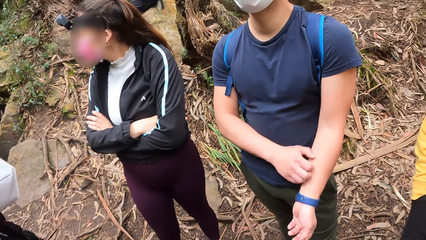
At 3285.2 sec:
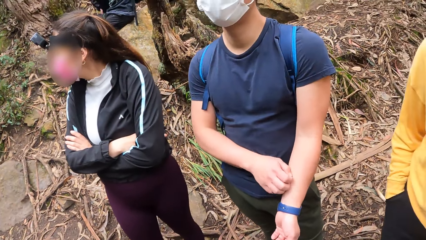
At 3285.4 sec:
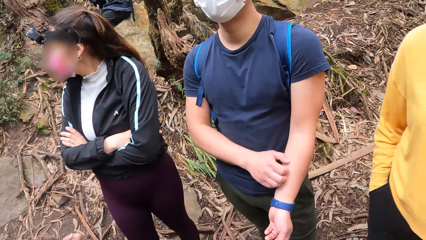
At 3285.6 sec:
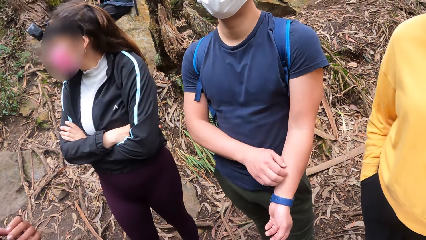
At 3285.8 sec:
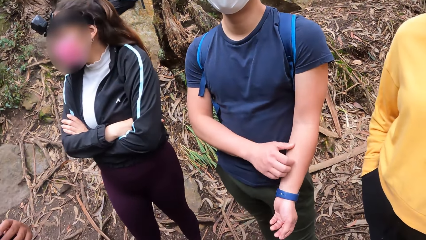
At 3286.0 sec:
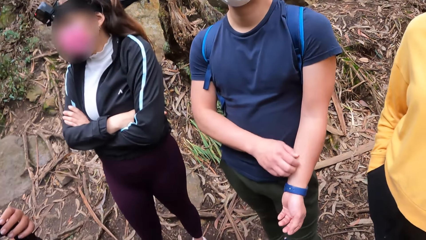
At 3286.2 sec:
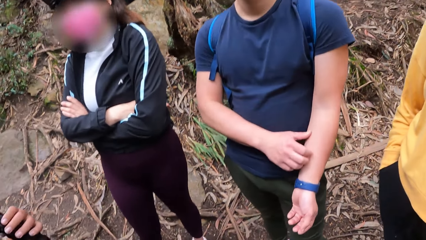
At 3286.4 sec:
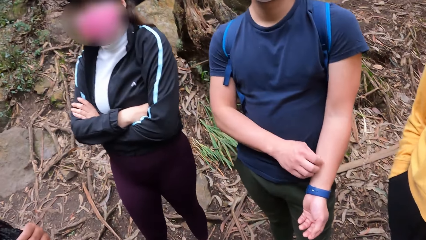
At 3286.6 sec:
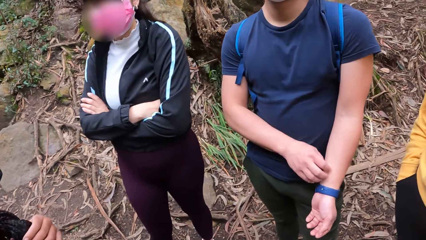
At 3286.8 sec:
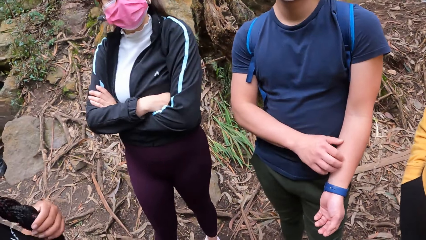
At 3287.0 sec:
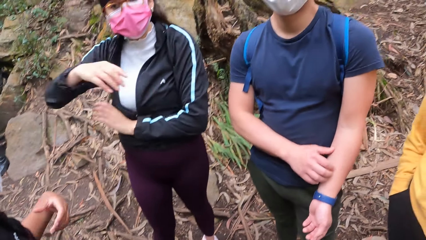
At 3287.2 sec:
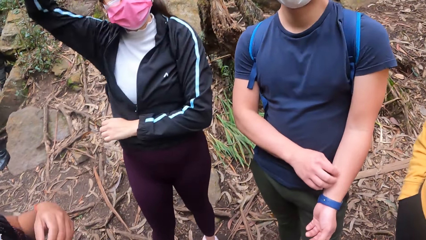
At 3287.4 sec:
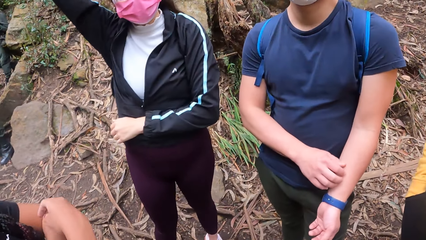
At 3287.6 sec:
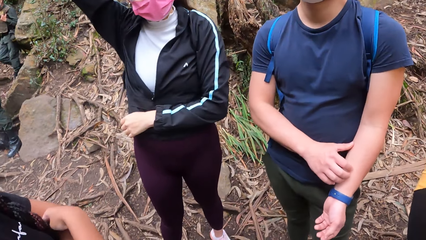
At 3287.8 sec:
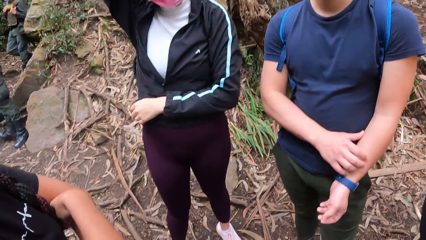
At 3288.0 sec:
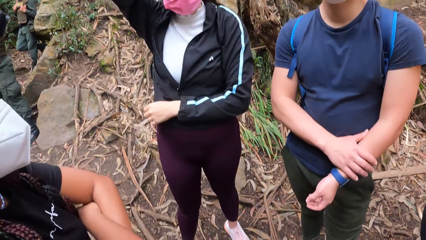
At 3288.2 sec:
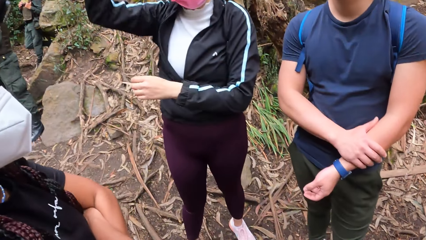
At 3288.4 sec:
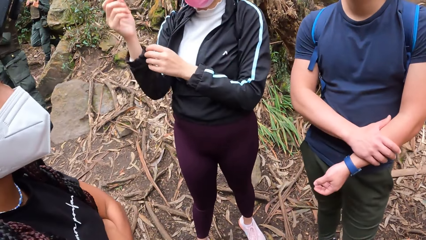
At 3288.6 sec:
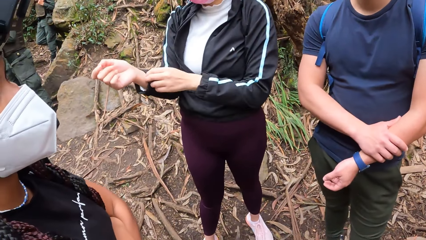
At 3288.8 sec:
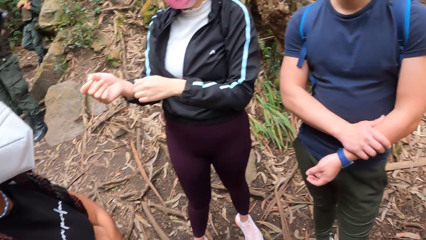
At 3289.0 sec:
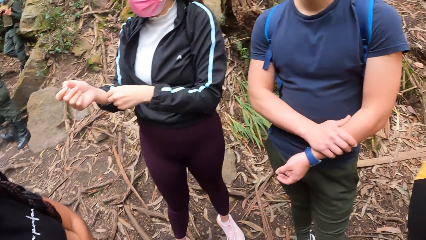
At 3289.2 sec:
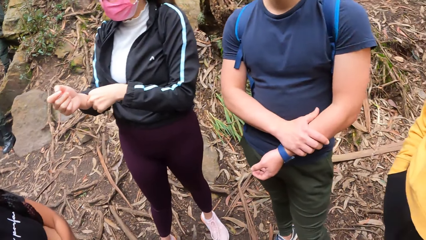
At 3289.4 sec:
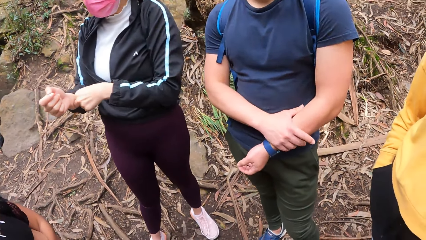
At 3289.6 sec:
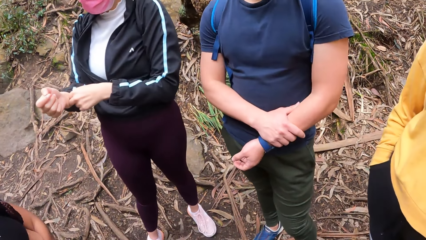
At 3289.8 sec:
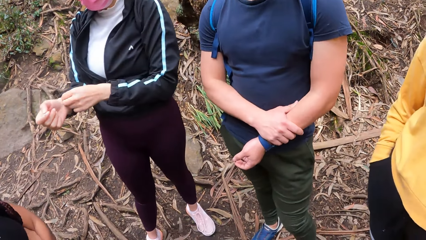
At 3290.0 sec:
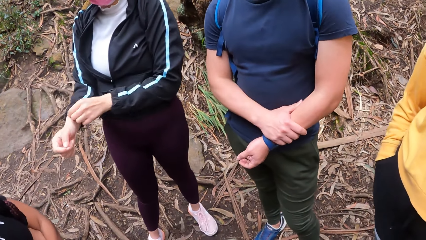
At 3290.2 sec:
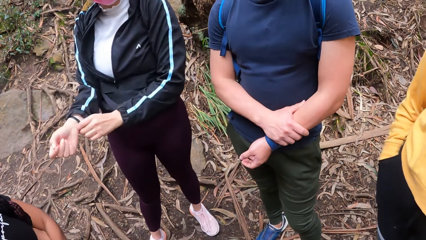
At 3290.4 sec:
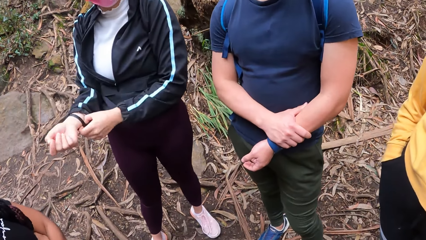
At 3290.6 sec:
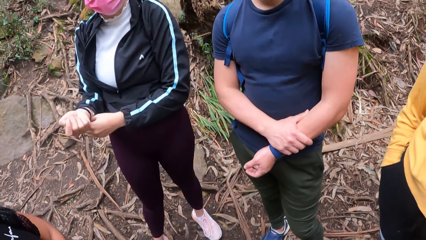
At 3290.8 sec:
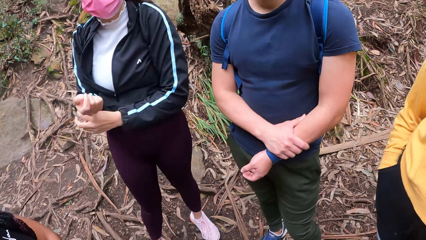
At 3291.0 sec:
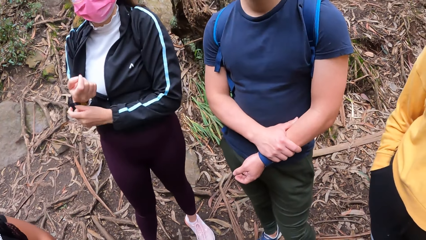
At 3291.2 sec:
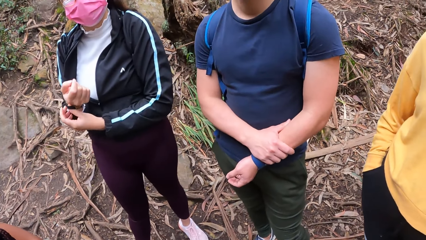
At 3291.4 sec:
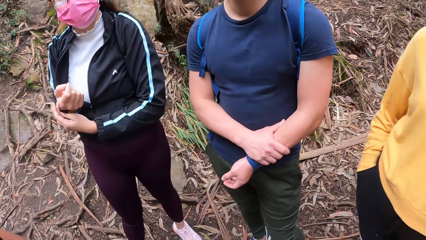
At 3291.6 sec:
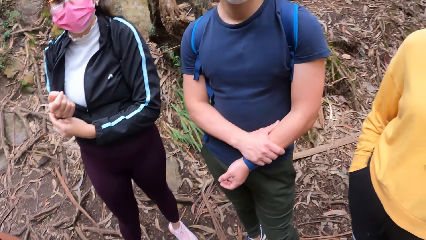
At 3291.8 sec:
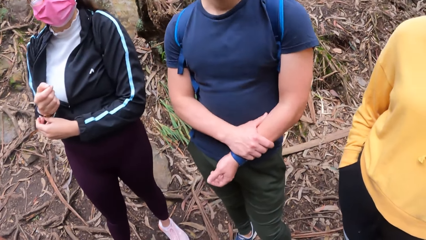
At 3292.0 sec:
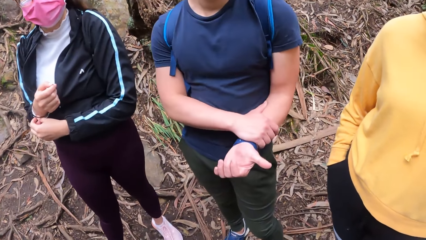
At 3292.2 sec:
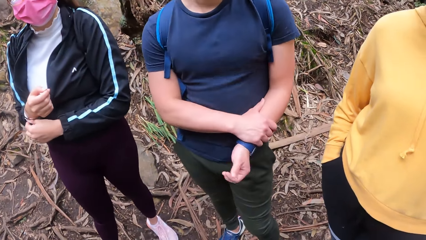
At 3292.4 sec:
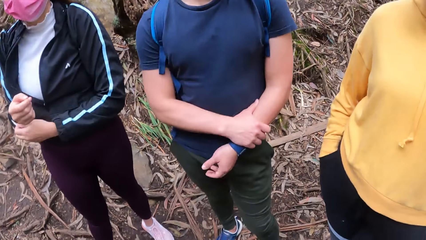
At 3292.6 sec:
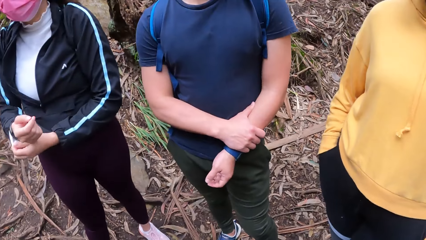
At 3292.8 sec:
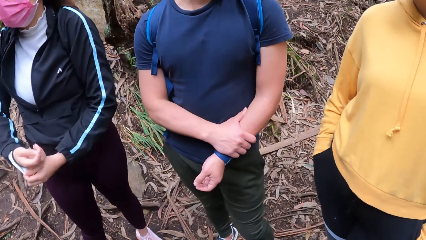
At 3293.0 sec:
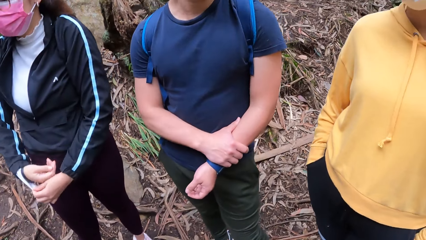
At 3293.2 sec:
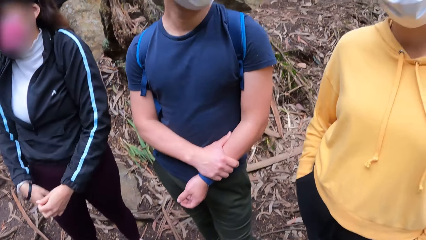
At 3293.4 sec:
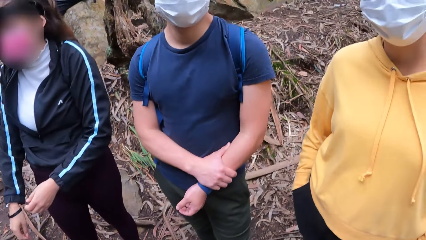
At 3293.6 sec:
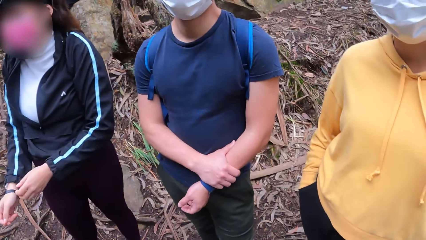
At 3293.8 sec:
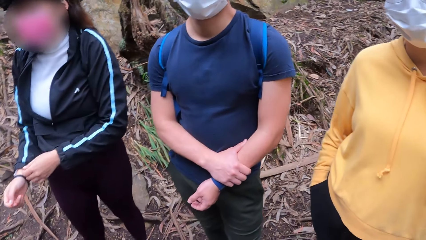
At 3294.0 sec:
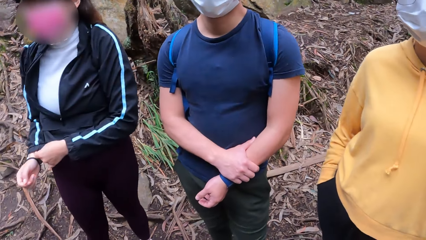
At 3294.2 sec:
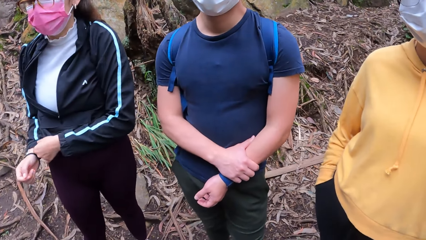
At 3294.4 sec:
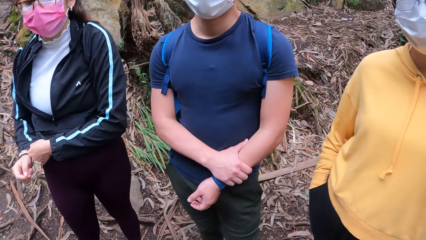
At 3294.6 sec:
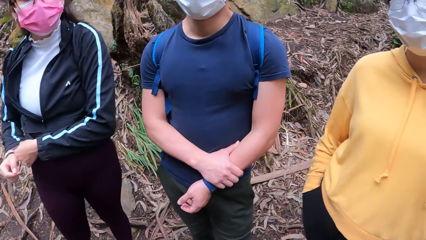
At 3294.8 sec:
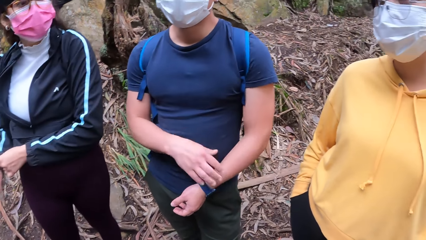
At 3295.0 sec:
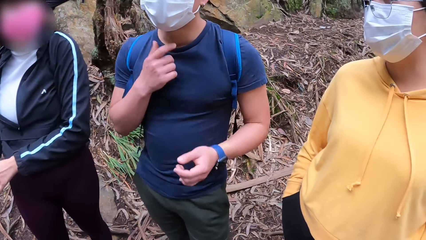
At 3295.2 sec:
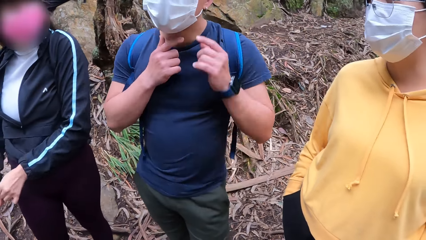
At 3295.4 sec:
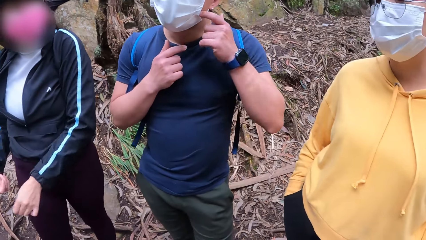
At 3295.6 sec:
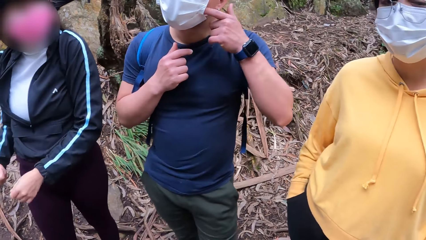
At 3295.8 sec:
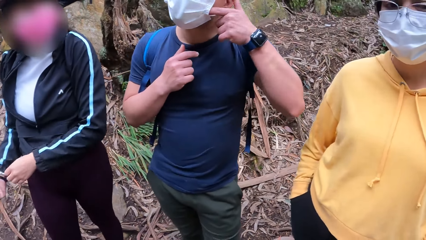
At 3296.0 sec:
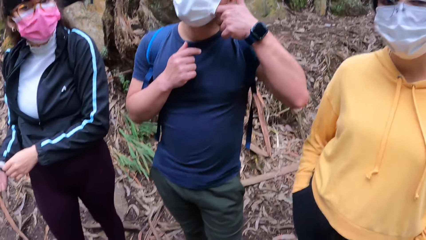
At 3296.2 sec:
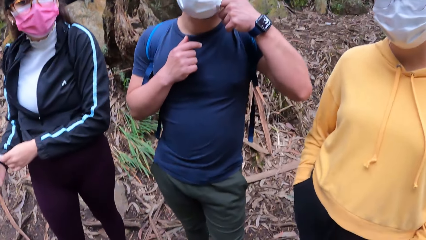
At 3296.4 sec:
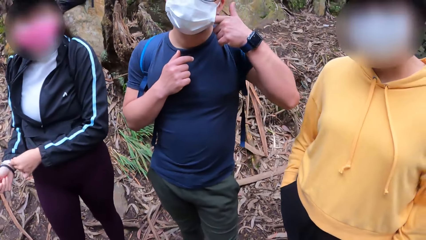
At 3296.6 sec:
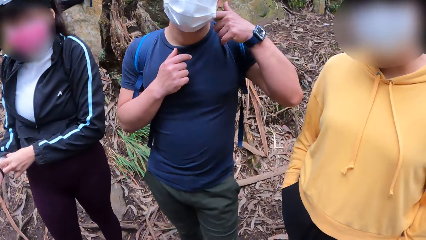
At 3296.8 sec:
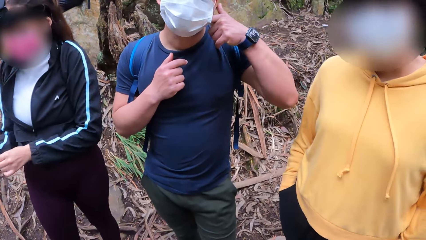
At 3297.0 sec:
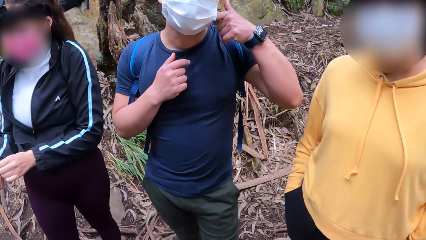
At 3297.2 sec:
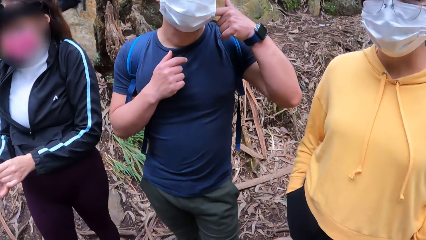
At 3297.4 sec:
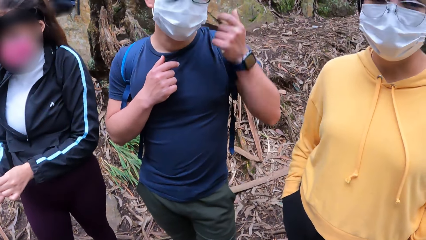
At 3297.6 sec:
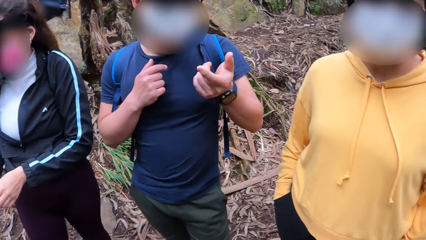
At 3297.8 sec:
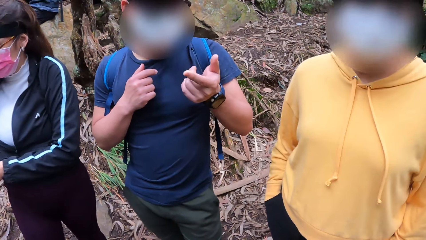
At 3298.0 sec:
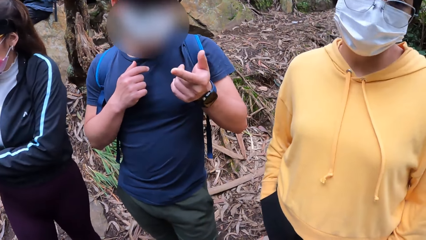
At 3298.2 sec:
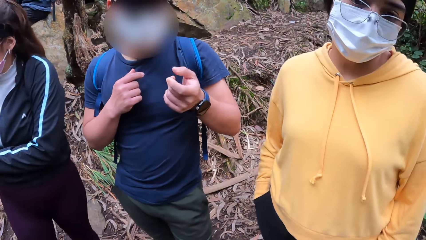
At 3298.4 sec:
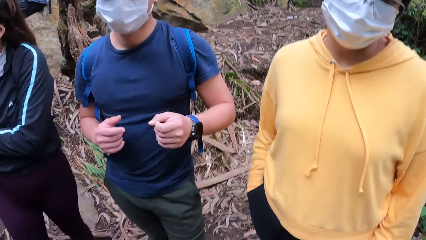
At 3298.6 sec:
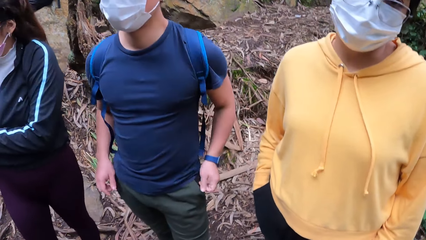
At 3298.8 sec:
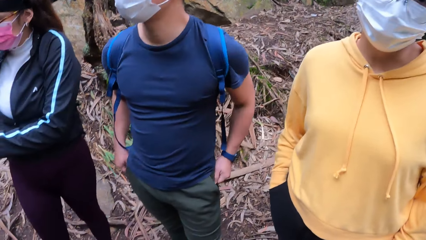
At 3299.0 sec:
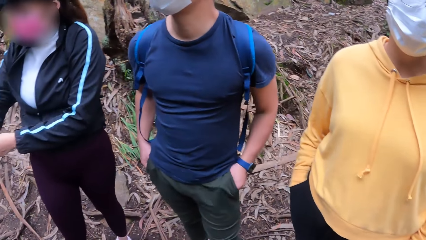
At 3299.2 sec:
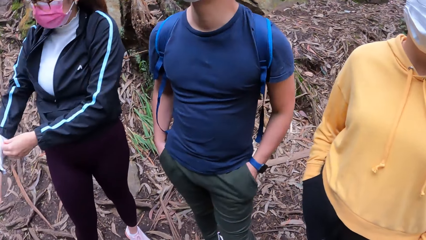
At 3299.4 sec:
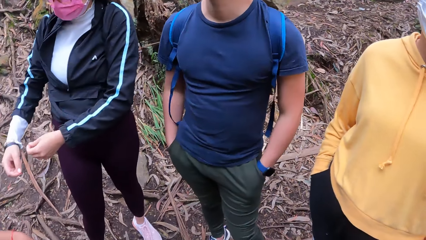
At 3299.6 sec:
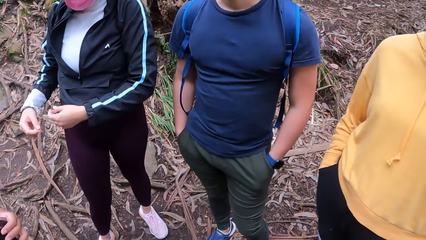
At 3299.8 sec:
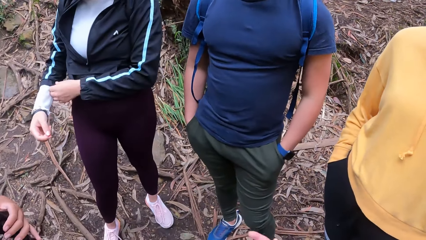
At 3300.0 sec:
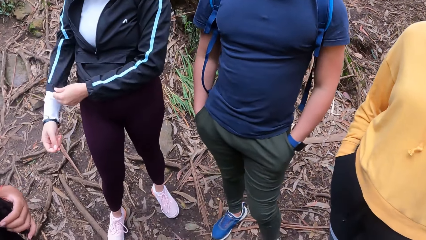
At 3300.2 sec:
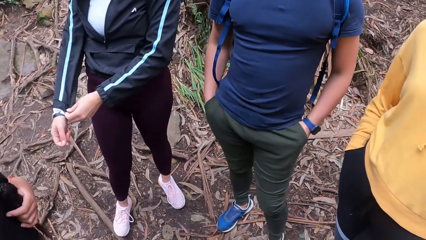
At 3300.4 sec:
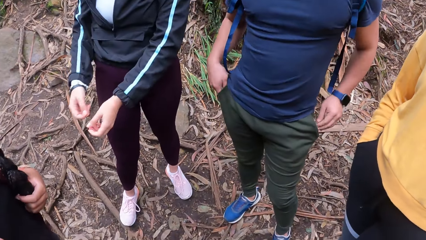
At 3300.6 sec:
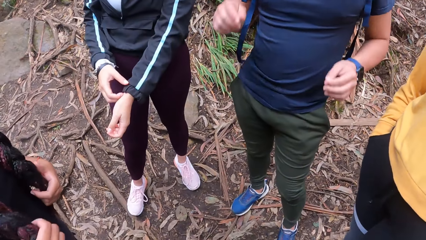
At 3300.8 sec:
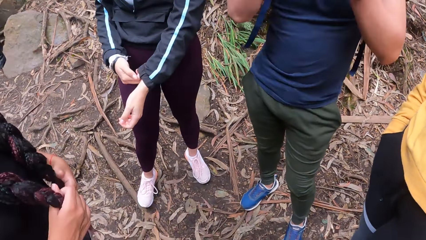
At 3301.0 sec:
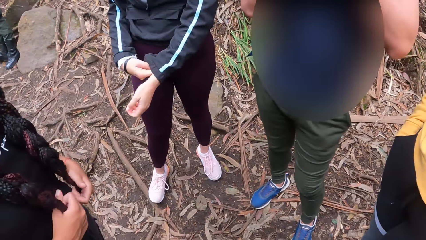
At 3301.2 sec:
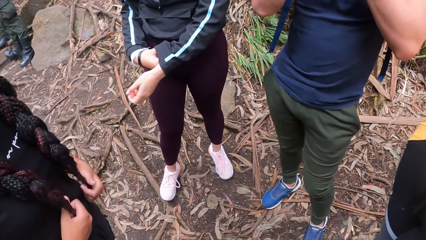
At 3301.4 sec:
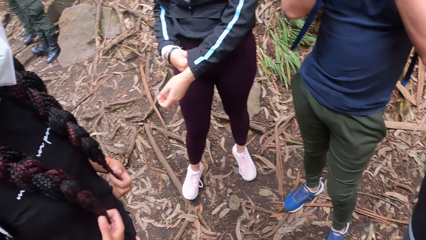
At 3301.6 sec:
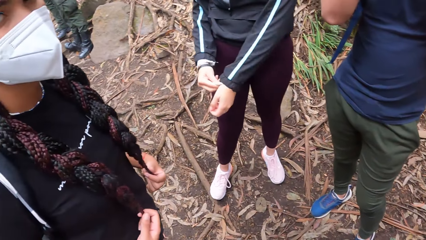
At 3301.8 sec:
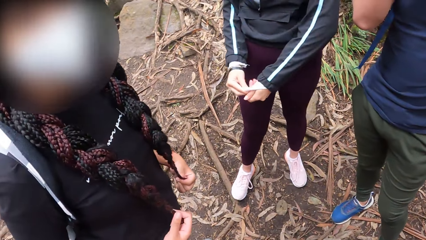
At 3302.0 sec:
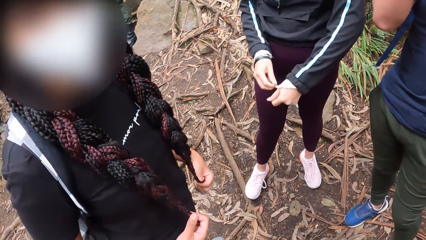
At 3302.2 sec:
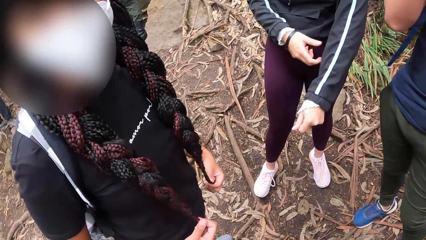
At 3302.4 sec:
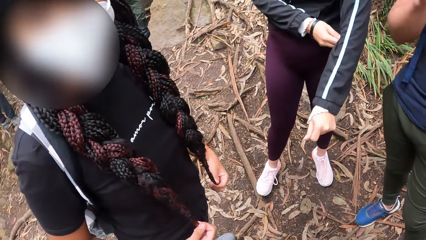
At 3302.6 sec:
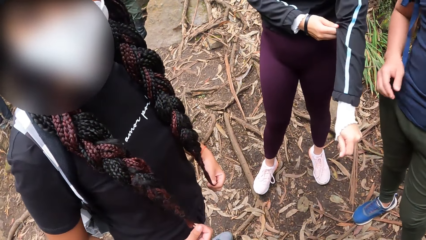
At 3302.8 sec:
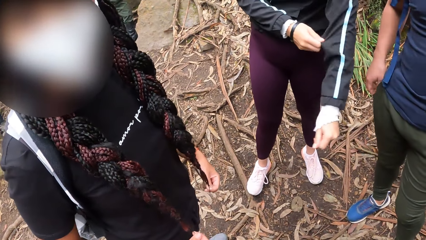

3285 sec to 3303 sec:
A woman holds her hair with her left hand. A man scratches his arm. Another woman raises her right hand. The other woman adjusts a bracelet on her right hand with her left hand. The other woman adjusts her jacket. The man scratches his jaw with his left hand. The man inspects his mask. The camera wearer looks around the forest. The other woman adjusts a sleeve of the jacket with her left hand. The other woman adjusts the sleeve of the jacket with her right hand.
